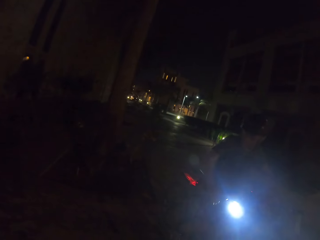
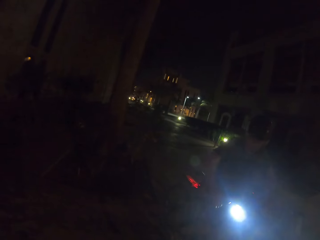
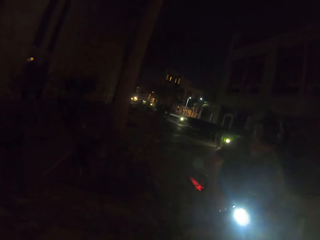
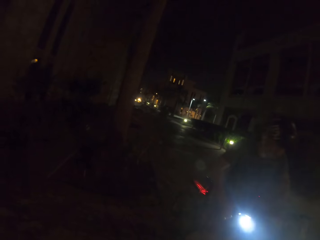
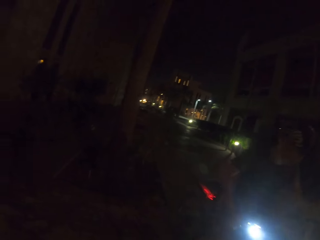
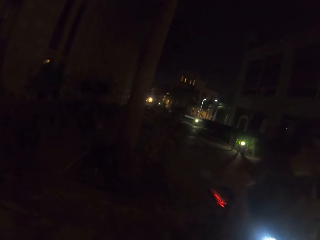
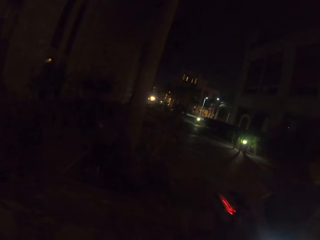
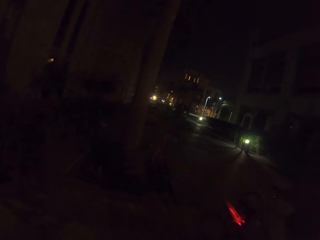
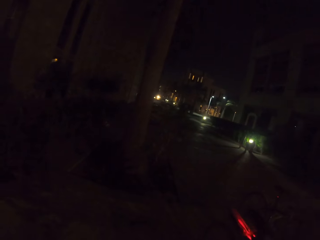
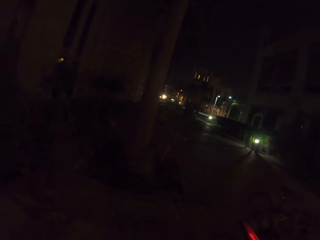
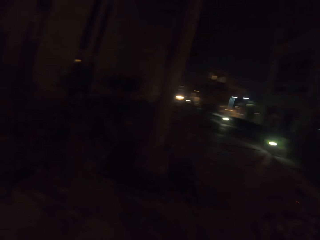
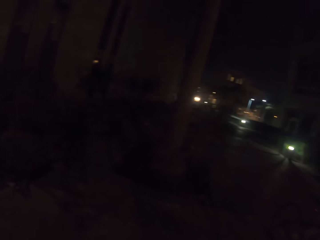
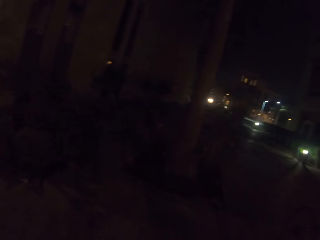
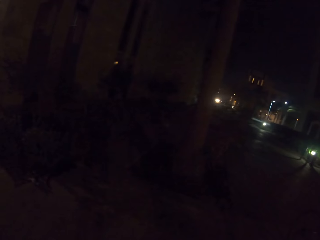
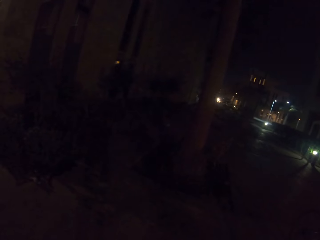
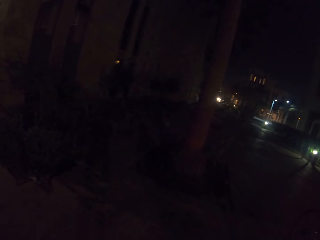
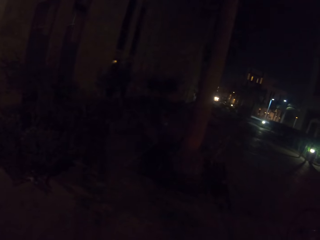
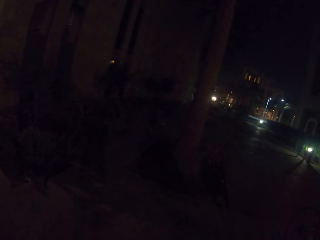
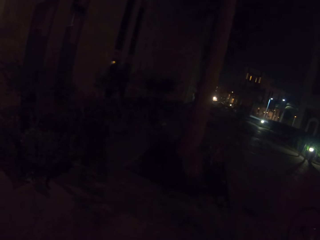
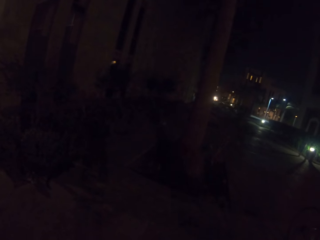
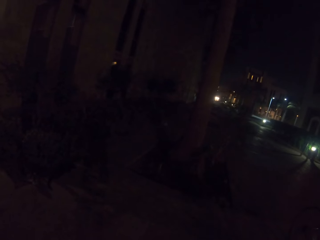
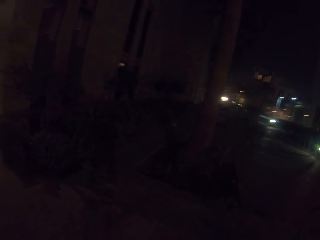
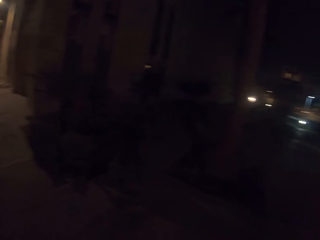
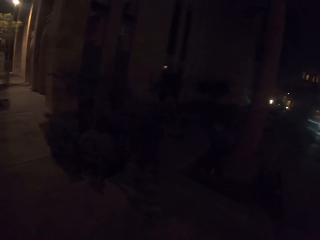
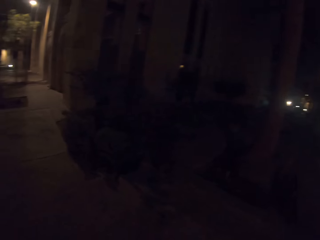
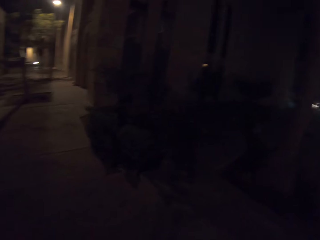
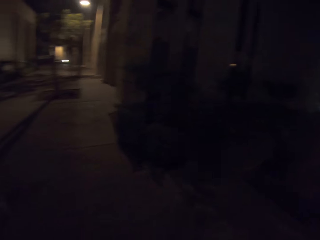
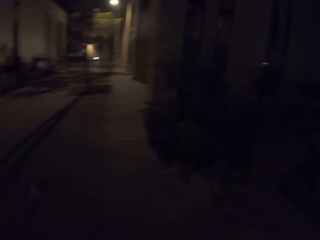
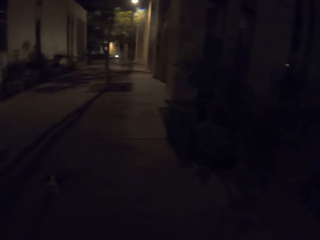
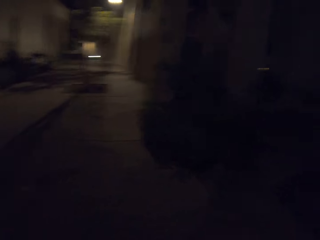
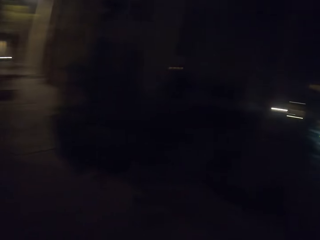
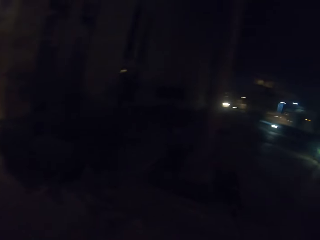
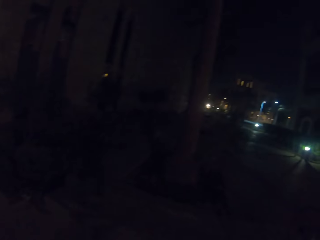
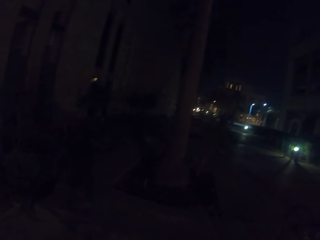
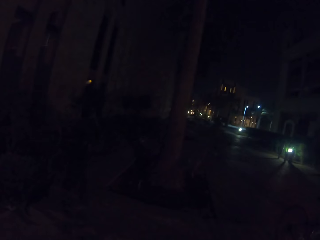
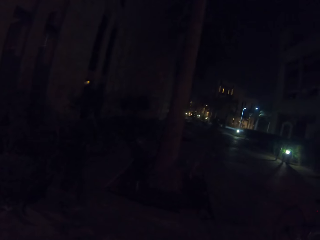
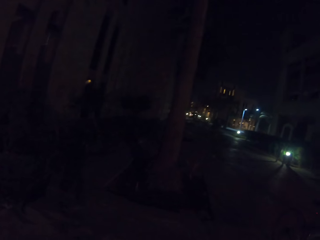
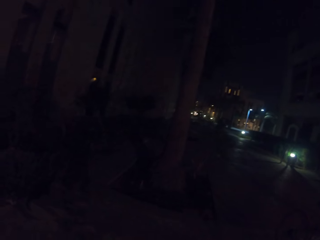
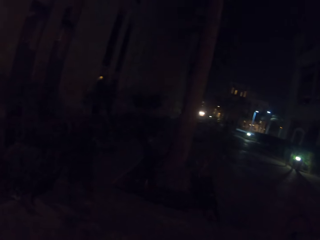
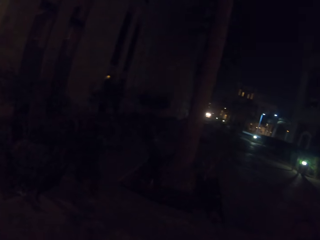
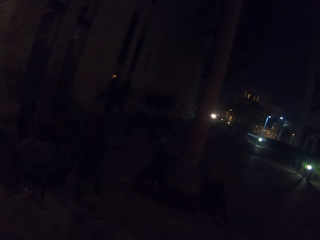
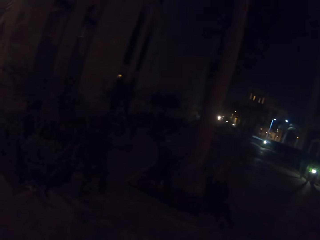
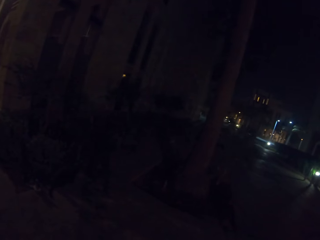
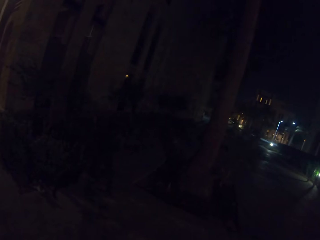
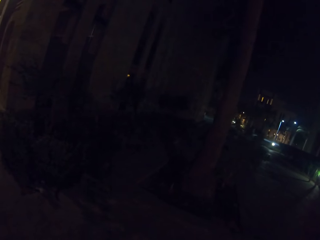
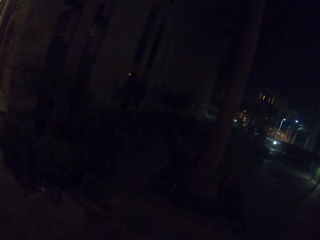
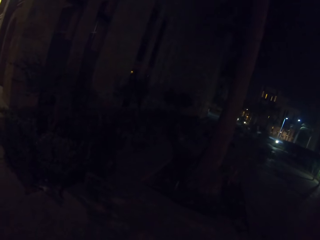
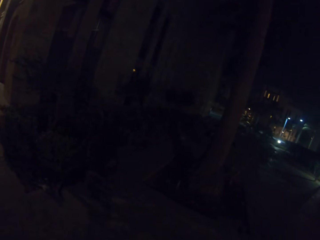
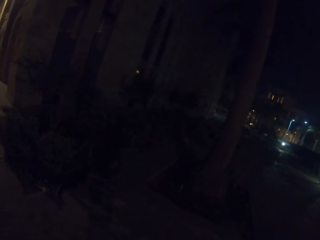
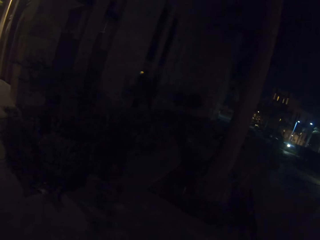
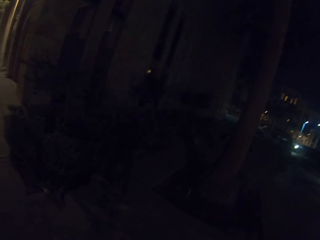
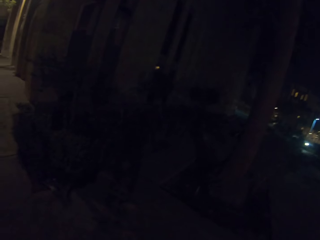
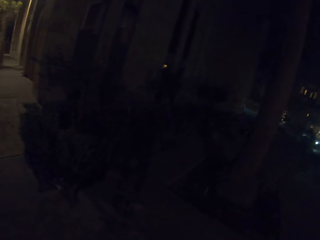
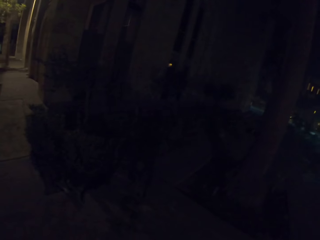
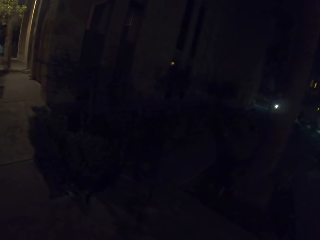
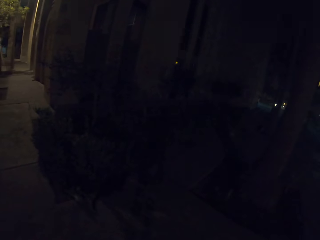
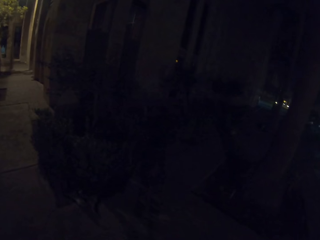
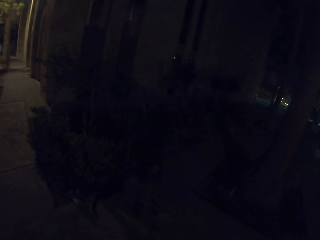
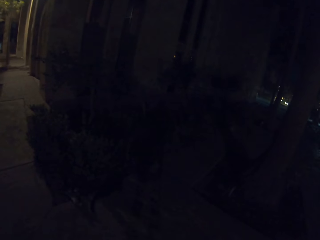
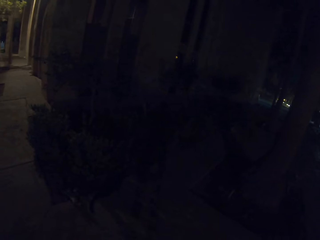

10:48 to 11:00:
A man rides the bicycle down the street. The camera wearer walks down the street.

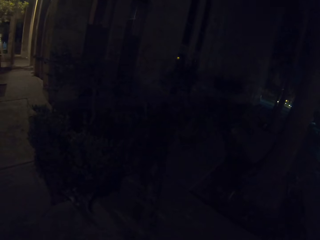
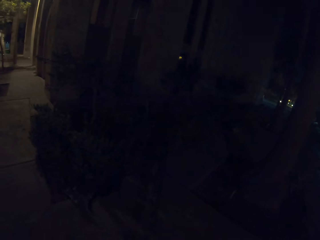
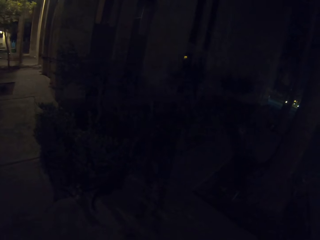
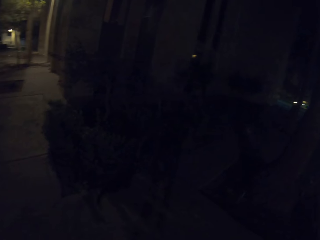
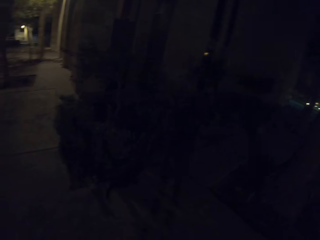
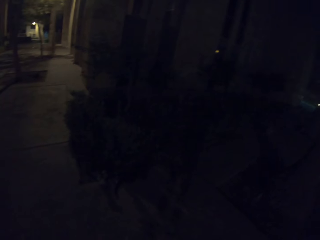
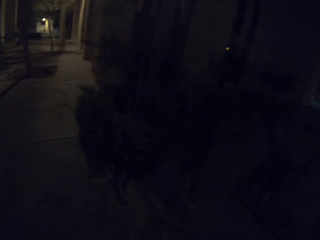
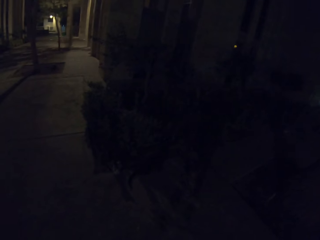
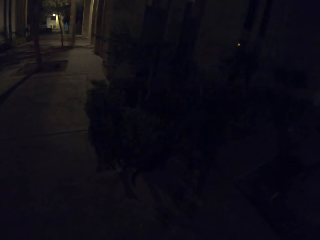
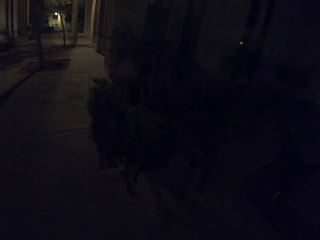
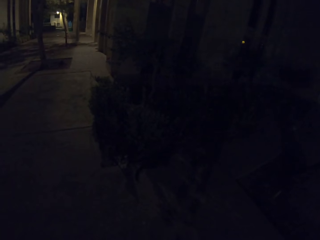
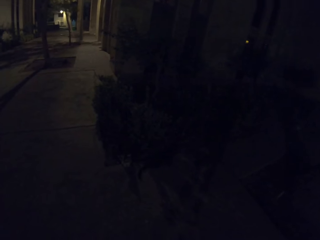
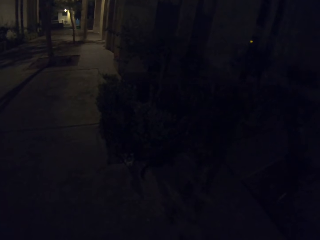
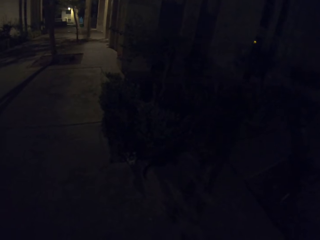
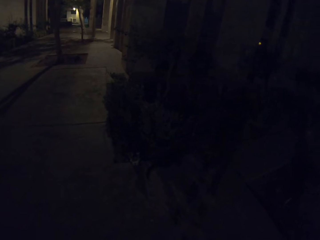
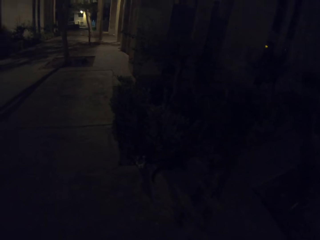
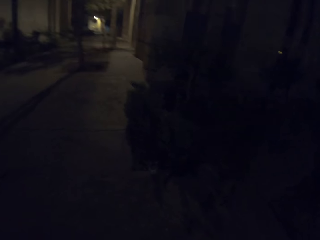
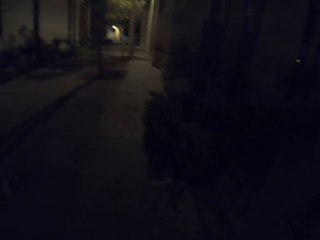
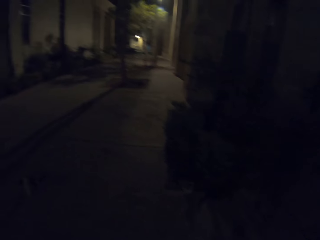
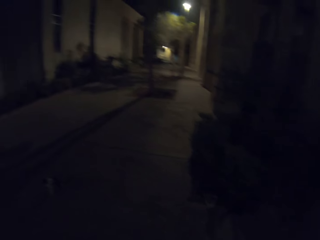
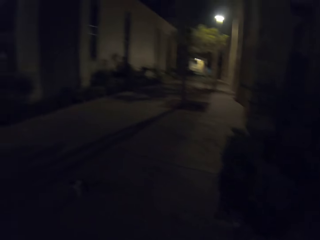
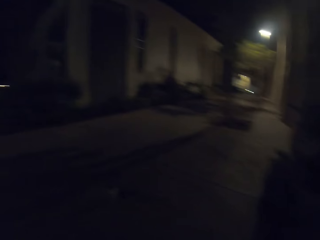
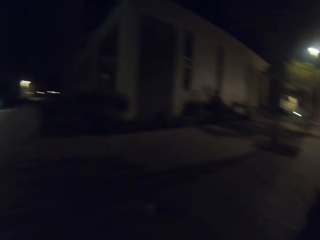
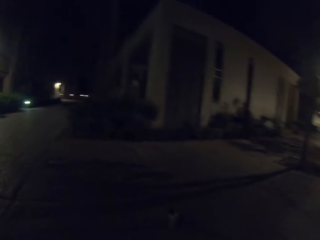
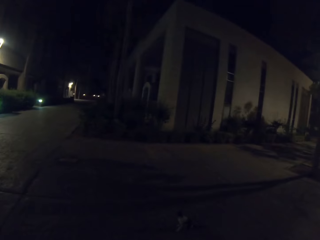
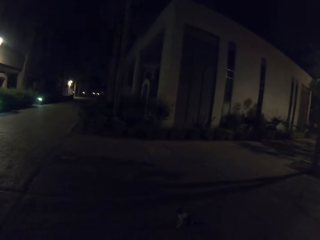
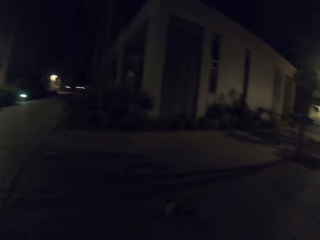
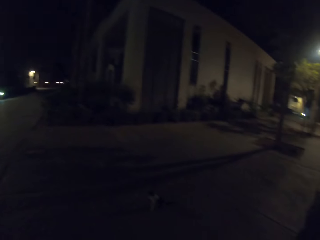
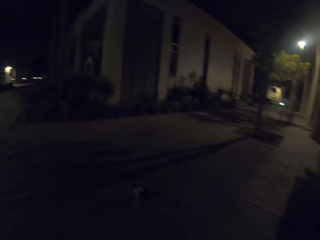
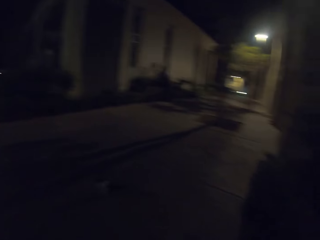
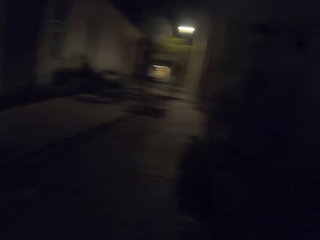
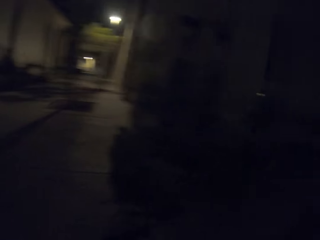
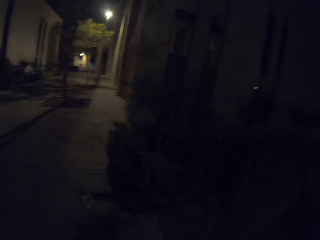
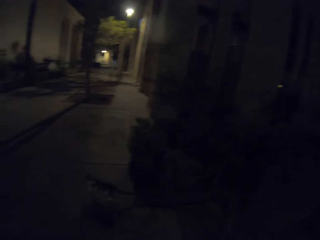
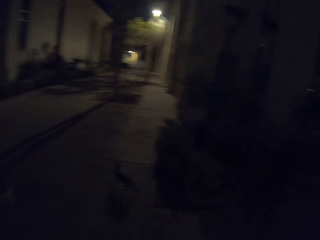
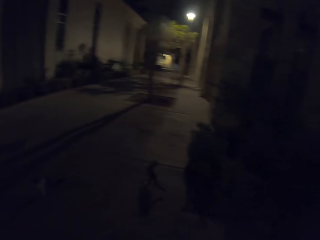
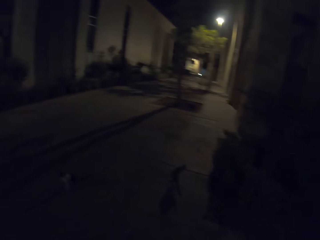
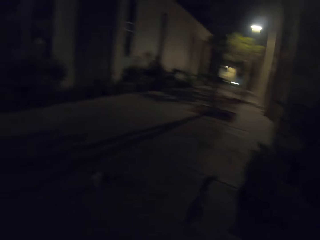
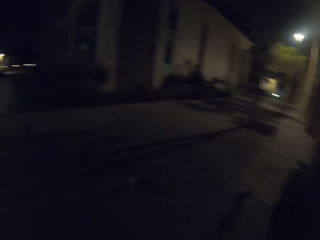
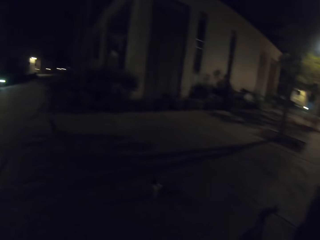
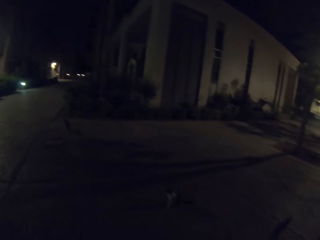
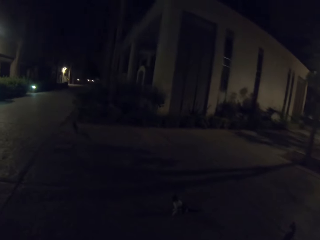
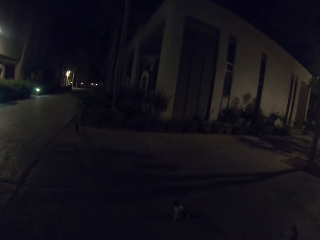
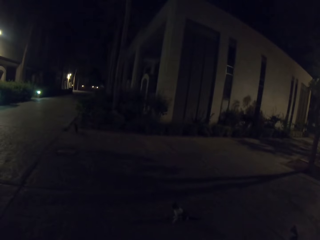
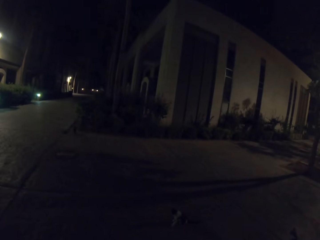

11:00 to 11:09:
The camera wearer looks at the cats.
